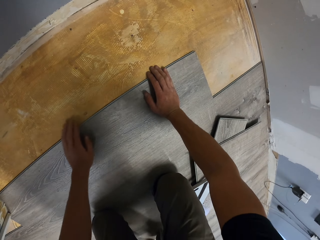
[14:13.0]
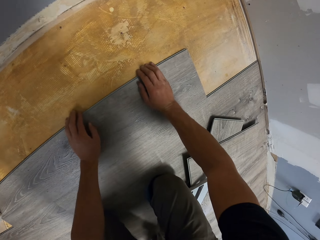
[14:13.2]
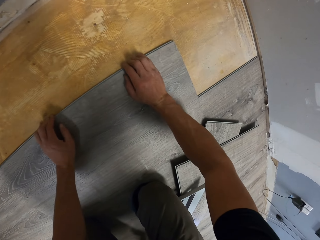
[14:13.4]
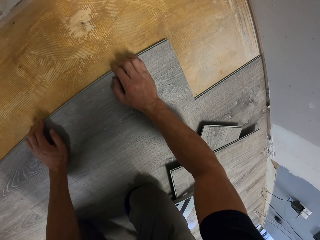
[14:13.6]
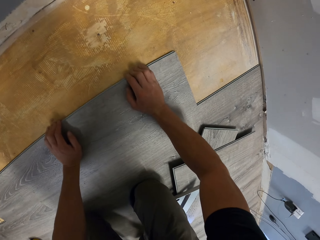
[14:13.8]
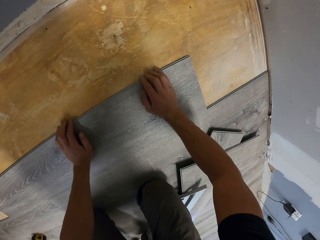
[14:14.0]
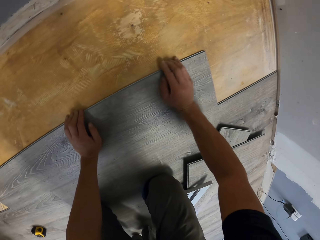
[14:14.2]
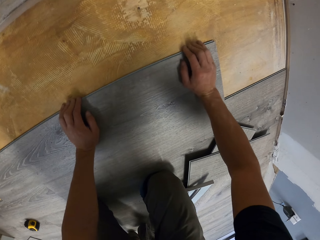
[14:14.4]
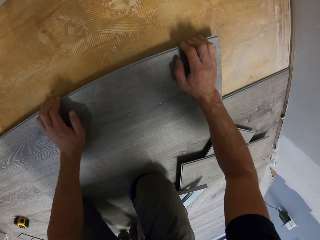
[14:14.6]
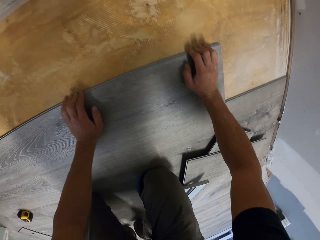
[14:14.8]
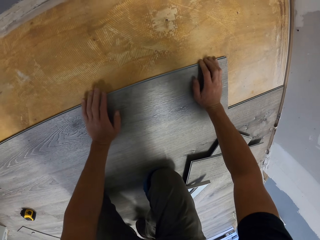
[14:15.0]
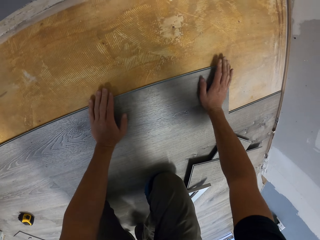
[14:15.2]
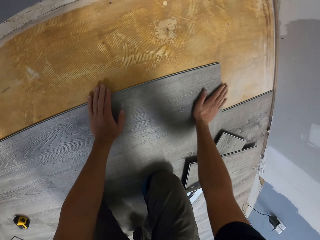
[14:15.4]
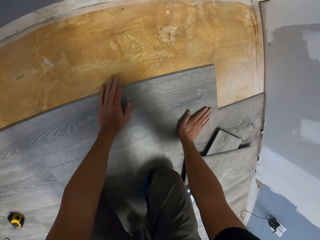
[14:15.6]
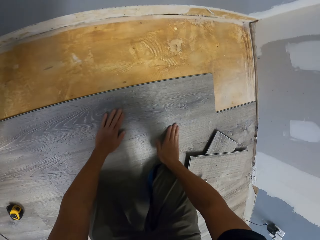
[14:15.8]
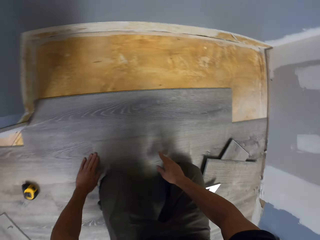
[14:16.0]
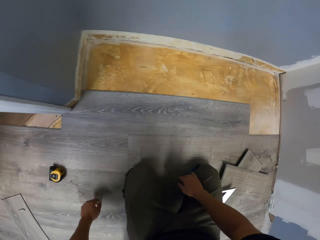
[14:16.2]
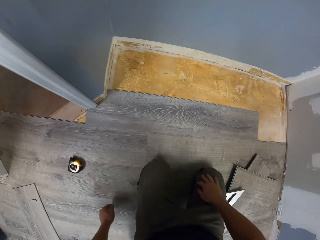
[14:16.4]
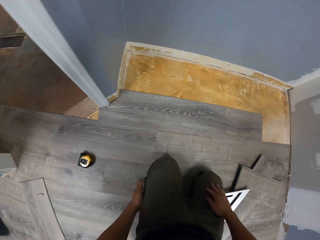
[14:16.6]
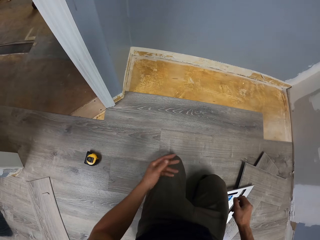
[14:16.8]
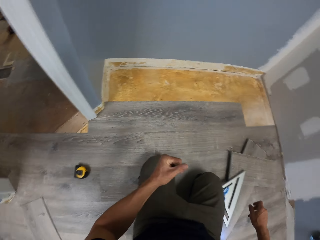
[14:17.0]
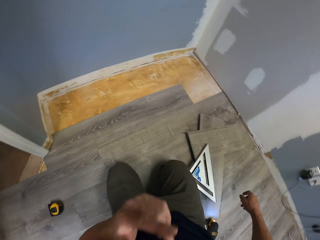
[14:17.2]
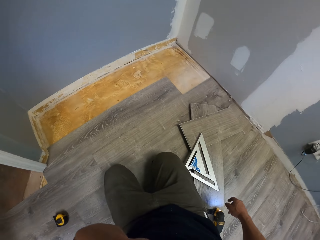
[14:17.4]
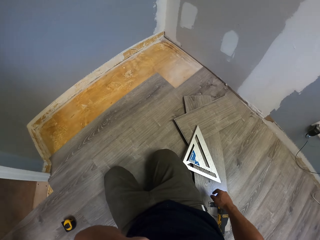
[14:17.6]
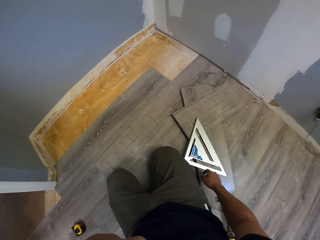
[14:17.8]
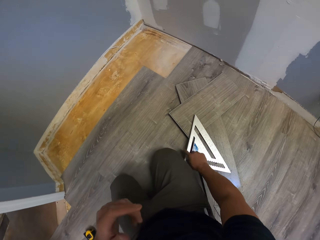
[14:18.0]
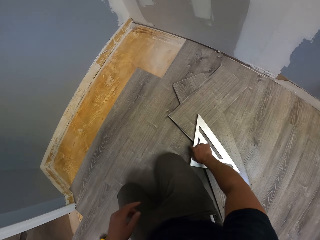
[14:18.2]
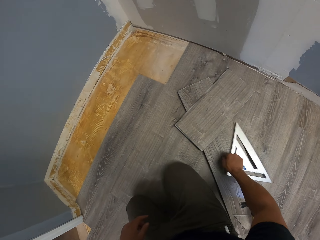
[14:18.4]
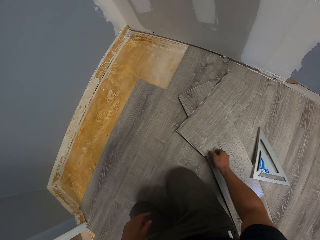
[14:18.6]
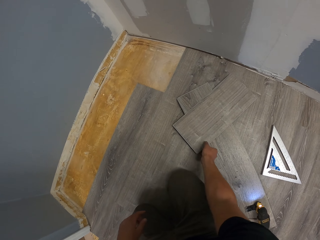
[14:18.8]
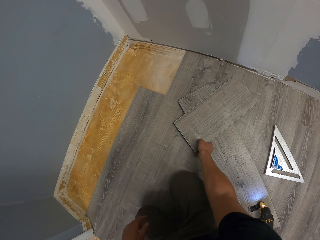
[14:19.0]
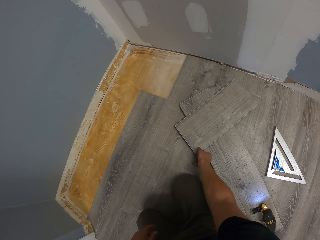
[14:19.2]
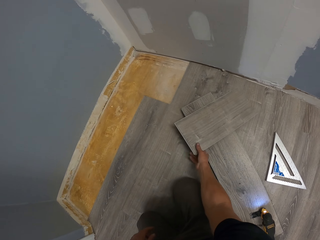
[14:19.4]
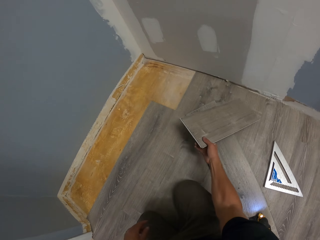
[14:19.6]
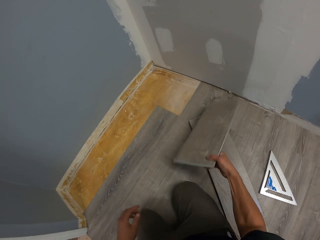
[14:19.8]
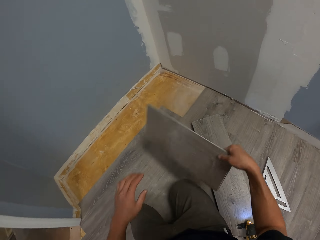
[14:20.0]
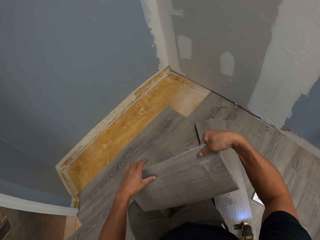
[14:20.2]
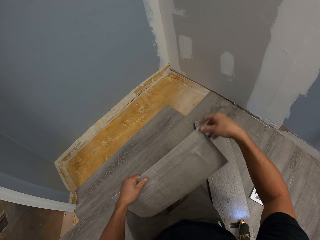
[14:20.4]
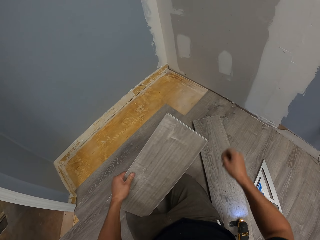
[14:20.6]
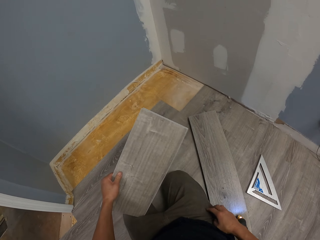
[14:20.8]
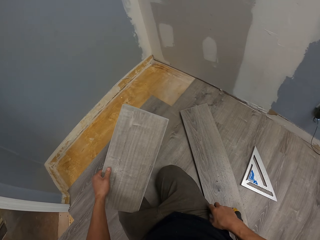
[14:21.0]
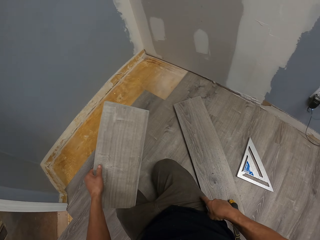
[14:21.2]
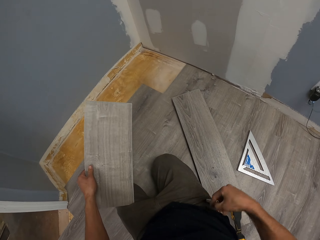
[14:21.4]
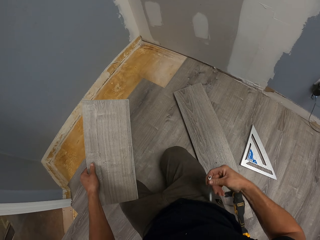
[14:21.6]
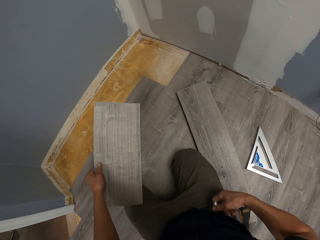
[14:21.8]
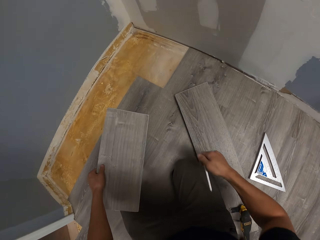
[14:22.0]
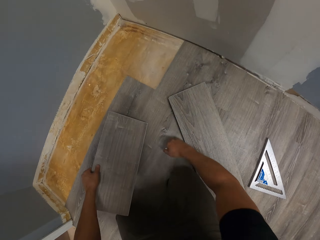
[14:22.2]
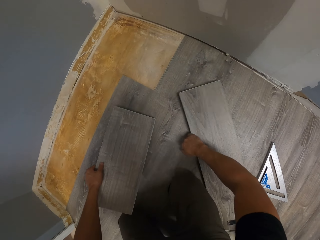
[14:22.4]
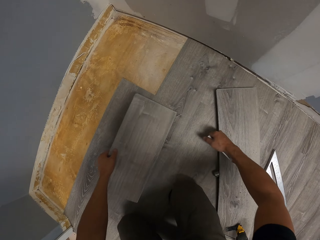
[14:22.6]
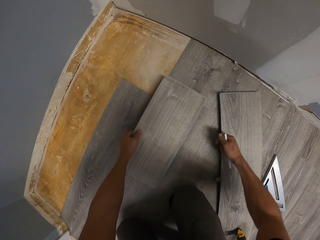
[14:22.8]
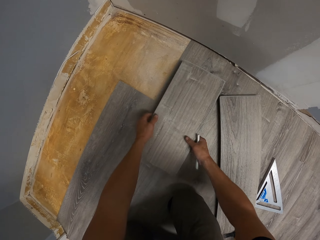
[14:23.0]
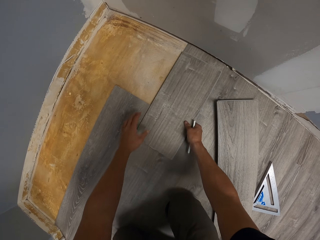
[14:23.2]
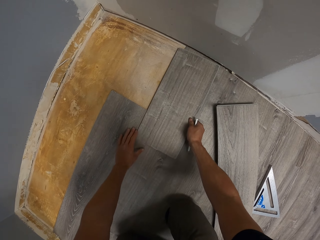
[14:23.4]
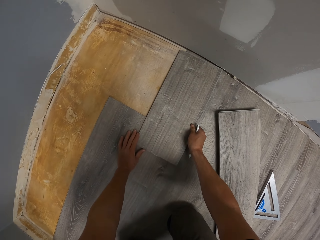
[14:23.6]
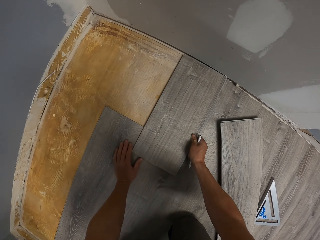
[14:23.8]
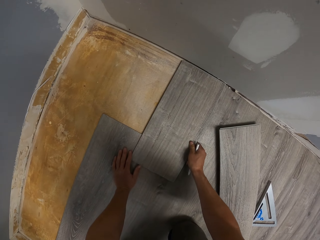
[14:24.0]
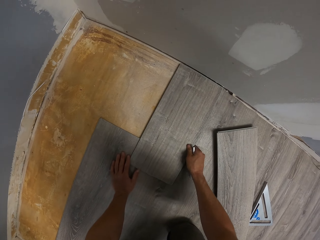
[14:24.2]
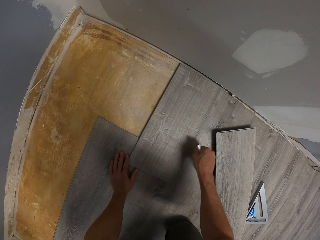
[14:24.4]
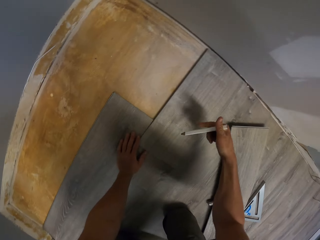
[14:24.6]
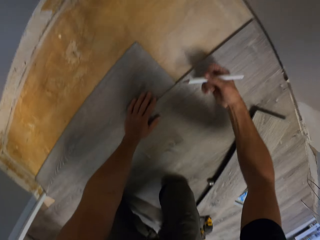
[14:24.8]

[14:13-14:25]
The camera wearer swings the left hand. They touch something. They move the ruler on the floor with the right hand. They pick the tile with the right hand. They hold the tile with the left hand. They remove a tile scribe from the pocket. They put the tile on the floor.

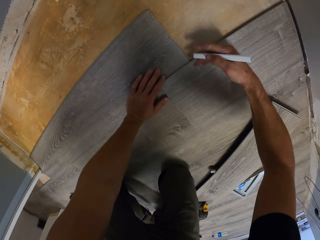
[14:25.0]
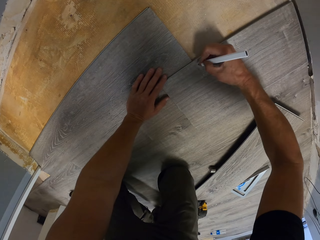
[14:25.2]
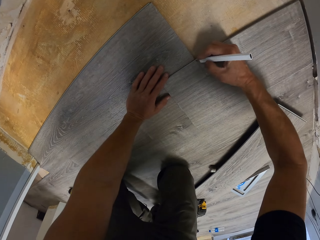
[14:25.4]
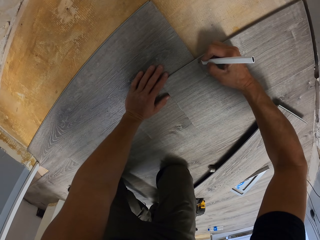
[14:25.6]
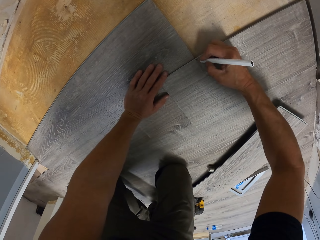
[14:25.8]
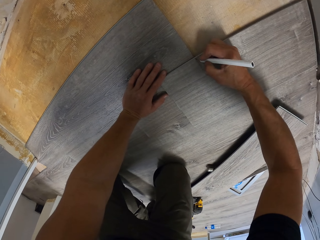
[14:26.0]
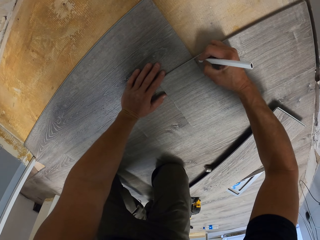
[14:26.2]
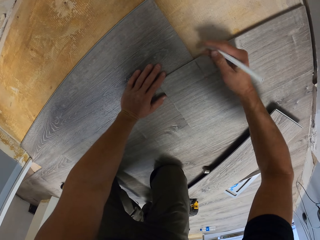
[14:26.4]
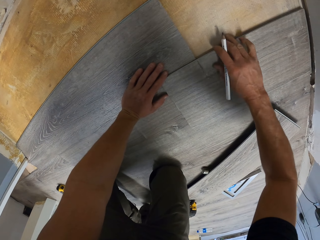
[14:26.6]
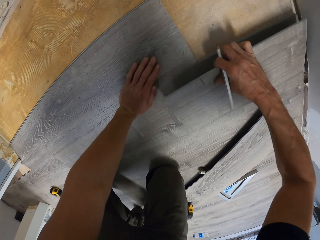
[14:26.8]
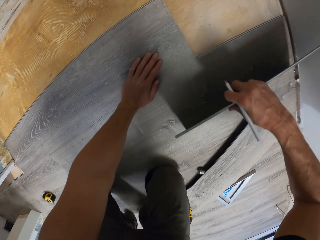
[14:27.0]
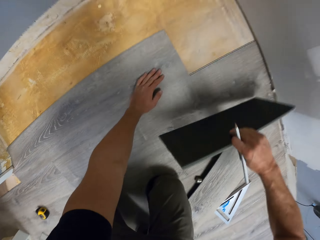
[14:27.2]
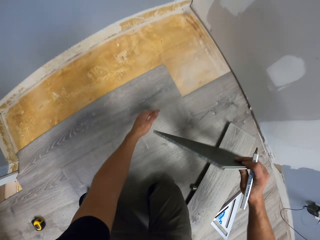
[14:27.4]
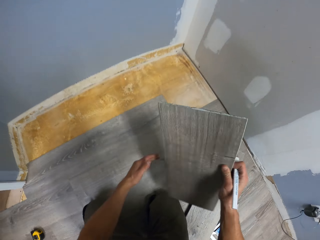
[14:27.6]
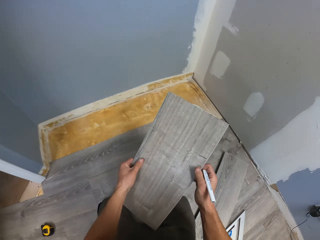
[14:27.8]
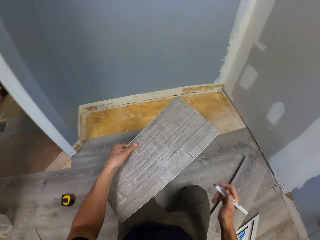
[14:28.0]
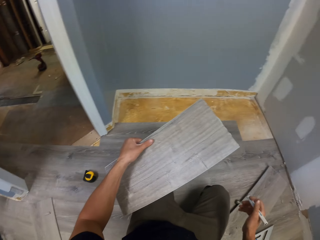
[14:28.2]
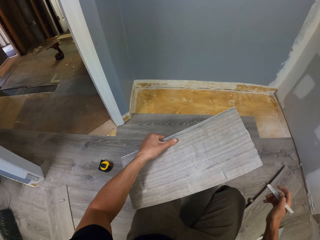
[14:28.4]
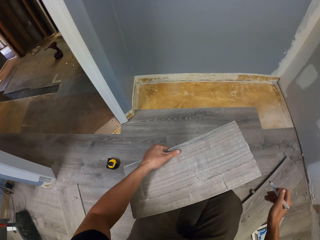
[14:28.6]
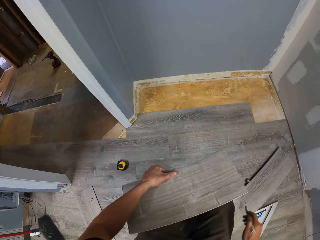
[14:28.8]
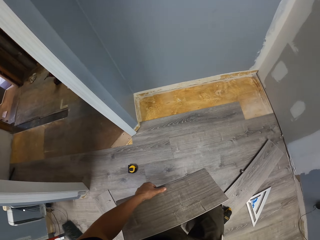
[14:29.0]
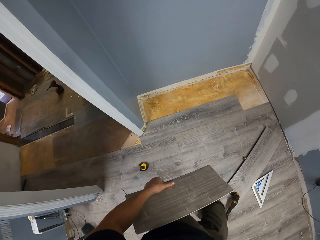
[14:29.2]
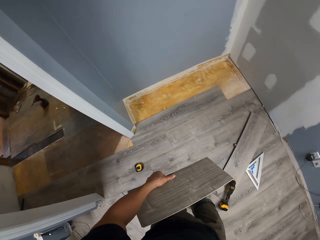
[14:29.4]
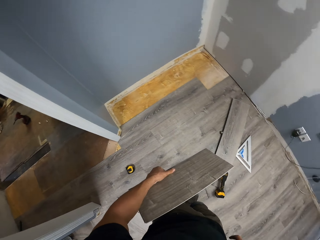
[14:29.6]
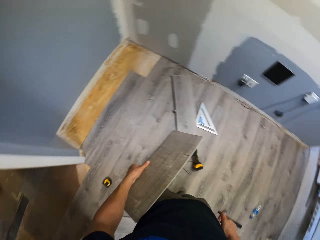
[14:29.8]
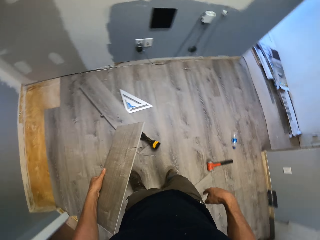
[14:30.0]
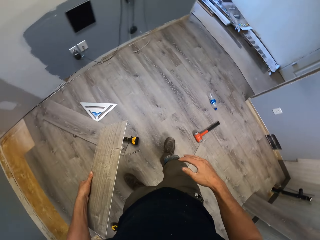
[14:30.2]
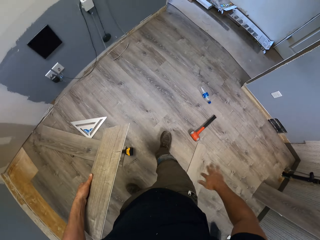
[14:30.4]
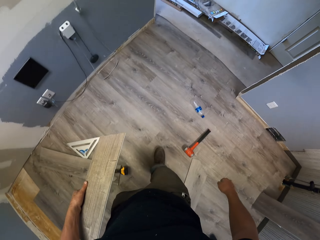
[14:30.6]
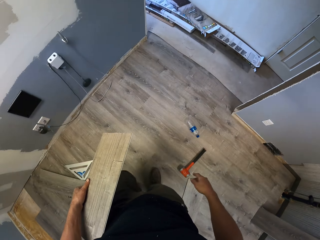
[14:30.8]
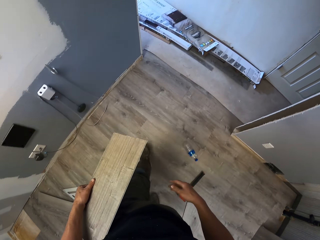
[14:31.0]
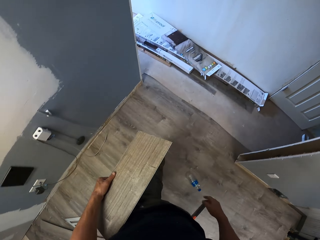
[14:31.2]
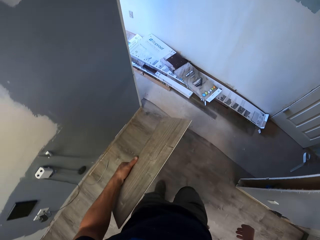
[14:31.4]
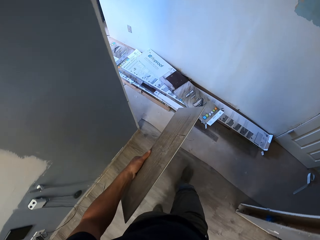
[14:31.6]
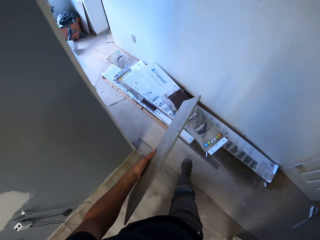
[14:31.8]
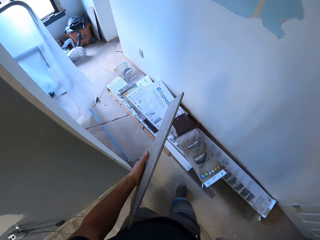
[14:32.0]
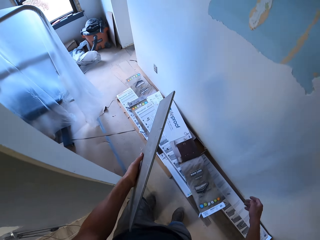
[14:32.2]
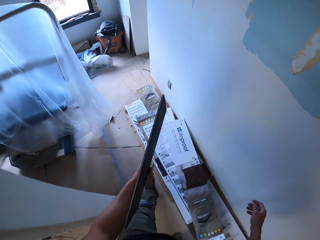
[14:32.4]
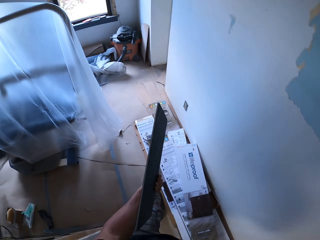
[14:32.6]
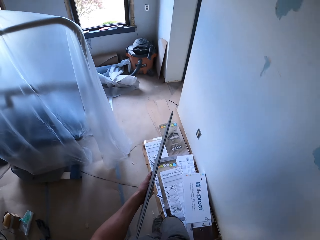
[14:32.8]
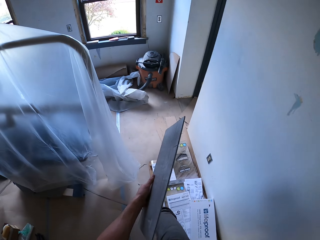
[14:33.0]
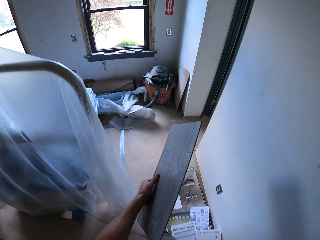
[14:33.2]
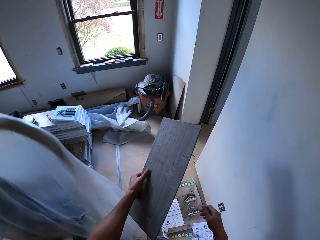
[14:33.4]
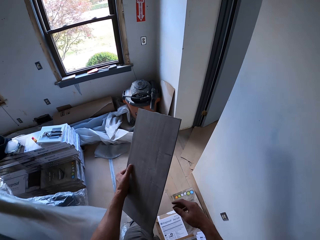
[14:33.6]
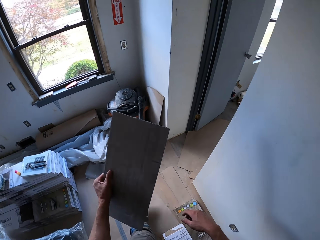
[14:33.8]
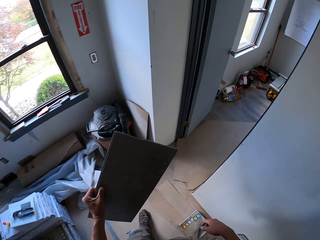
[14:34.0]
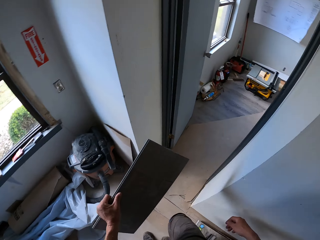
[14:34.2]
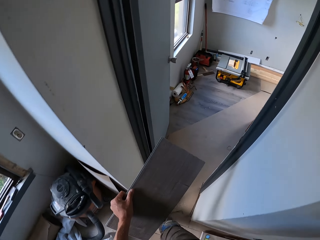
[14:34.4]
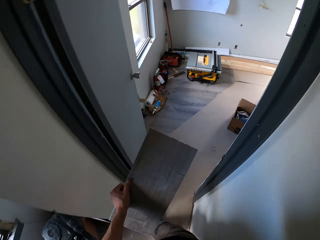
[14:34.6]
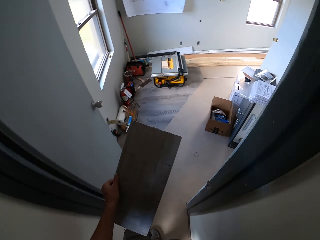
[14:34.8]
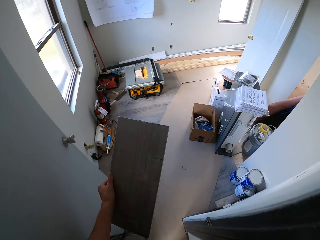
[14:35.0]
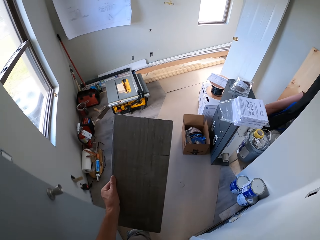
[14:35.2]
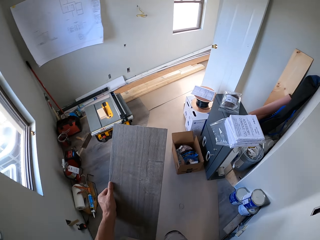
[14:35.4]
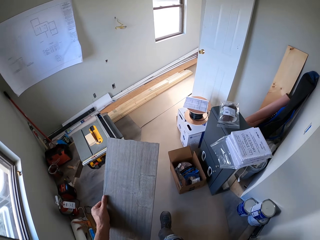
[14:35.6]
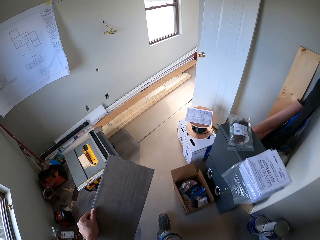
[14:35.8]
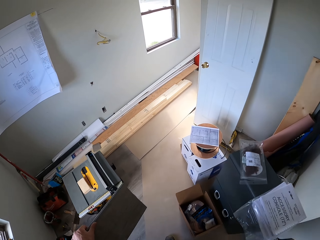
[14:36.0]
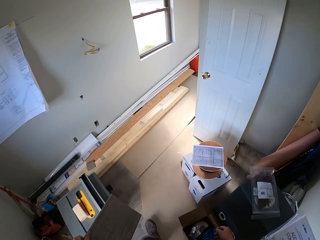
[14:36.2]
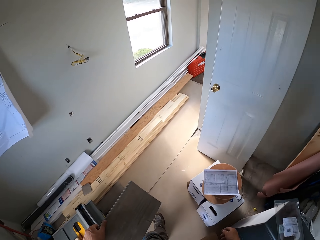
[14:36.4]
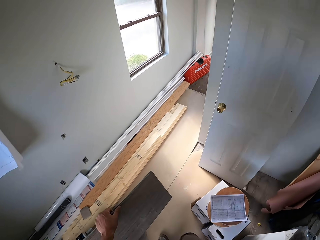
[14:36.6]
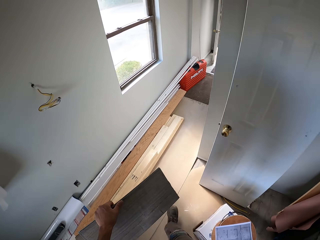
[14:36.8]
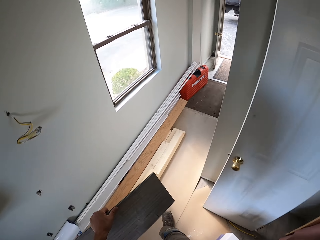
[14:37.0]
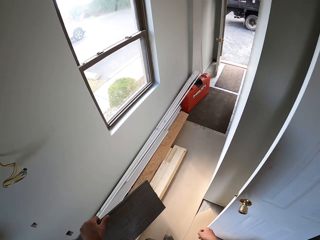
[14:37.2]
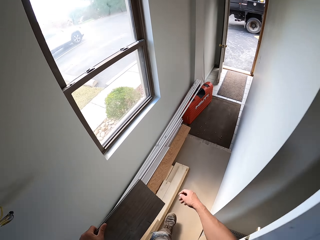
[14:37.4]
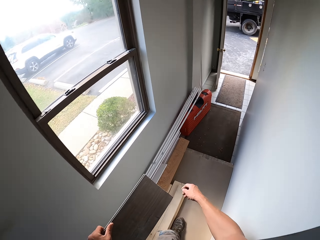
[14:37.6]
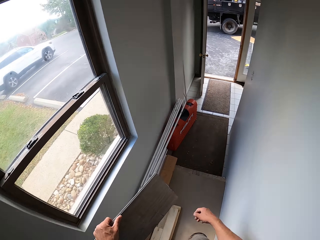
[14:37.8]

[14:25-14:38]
The camera wearer marks on the hardwood tile using the tile scribe. They pick the tile with the right hand. They move the tile to the left hand. They stand upright. They walk in the building with a piece of hardwood tile.
